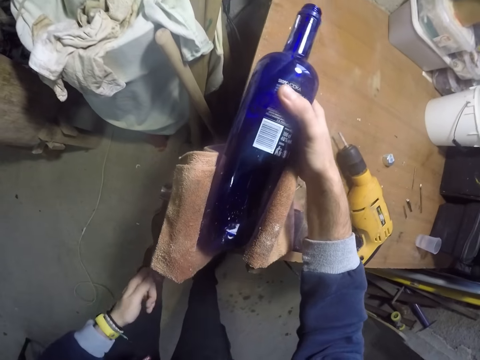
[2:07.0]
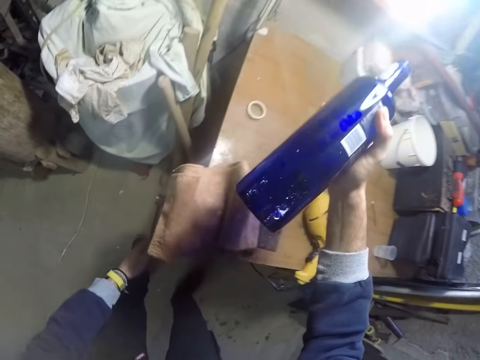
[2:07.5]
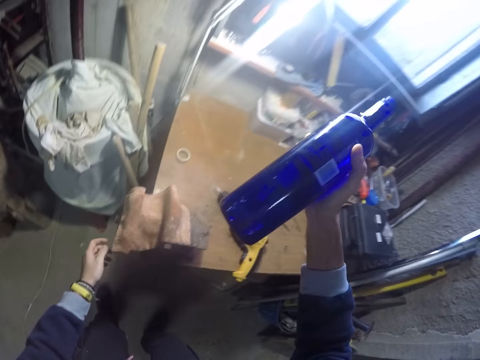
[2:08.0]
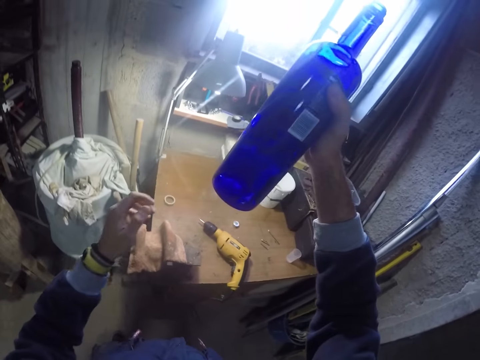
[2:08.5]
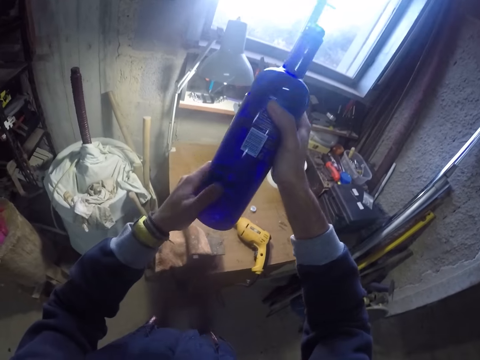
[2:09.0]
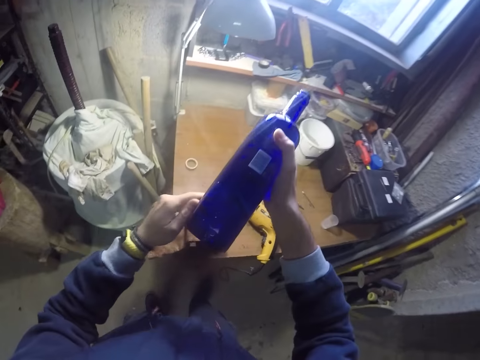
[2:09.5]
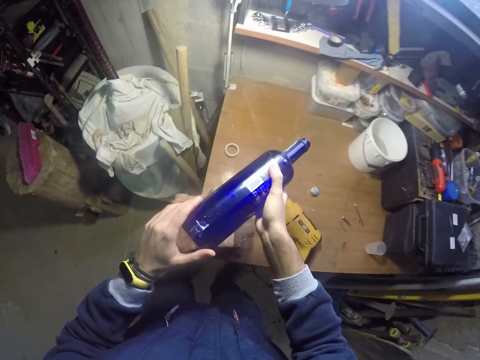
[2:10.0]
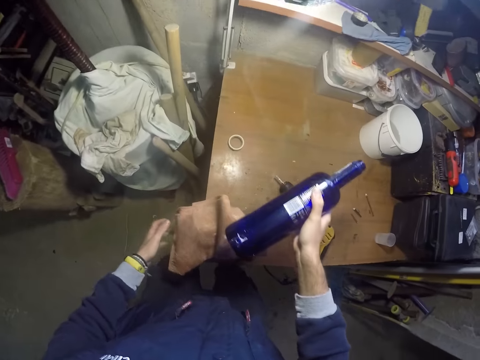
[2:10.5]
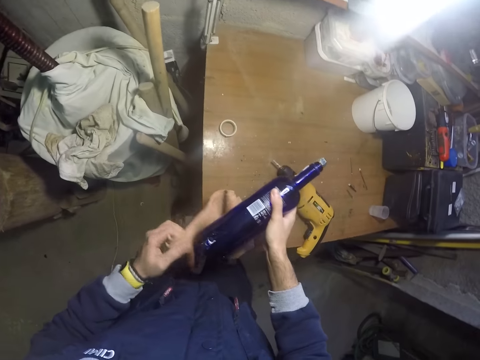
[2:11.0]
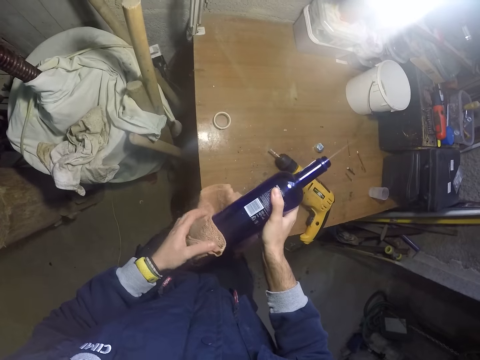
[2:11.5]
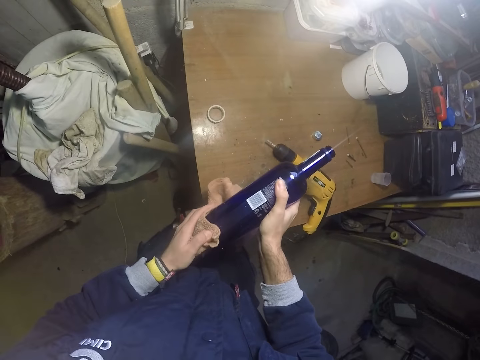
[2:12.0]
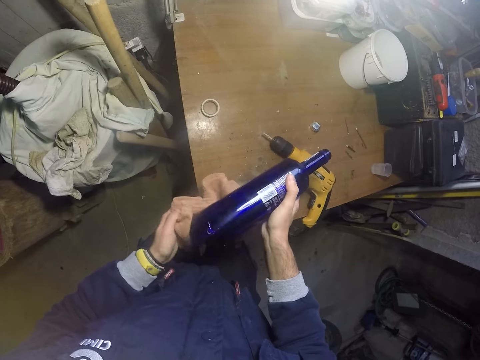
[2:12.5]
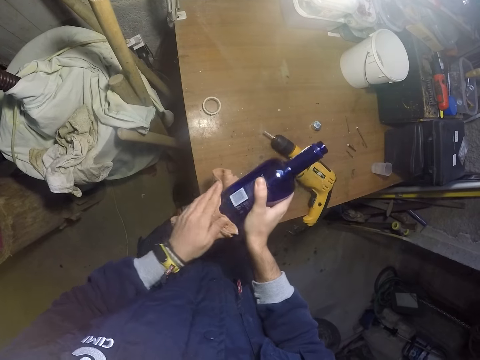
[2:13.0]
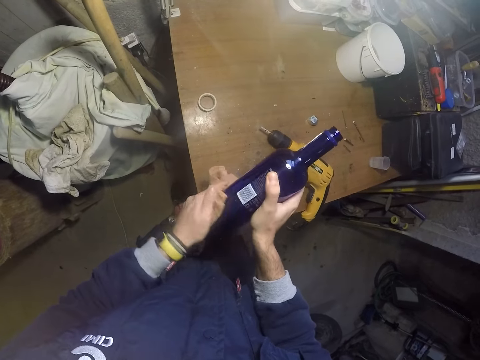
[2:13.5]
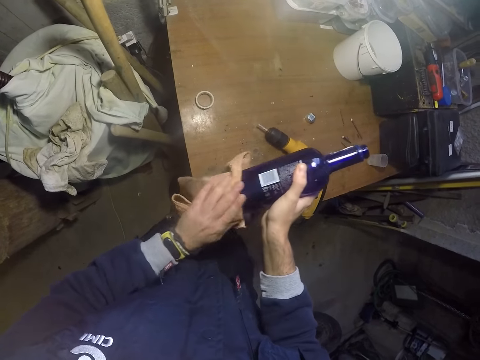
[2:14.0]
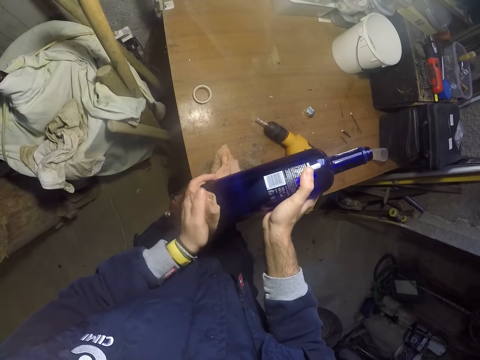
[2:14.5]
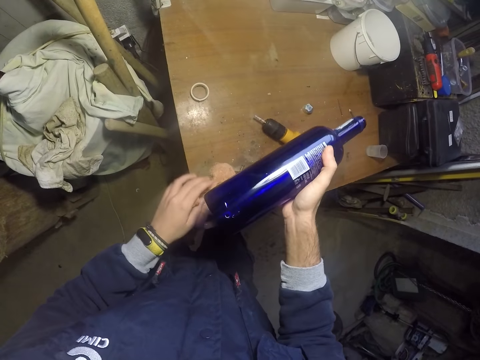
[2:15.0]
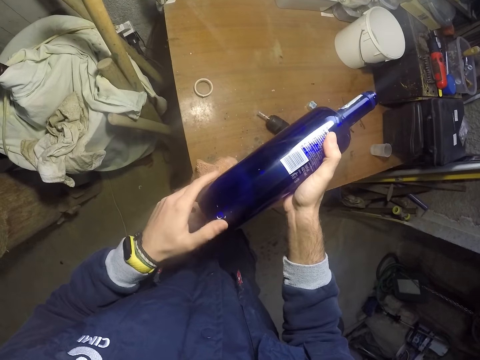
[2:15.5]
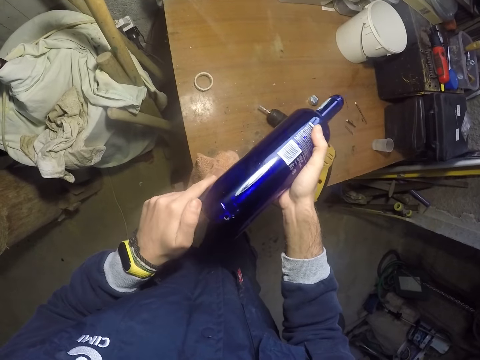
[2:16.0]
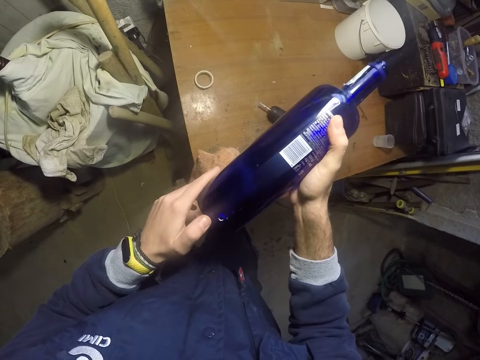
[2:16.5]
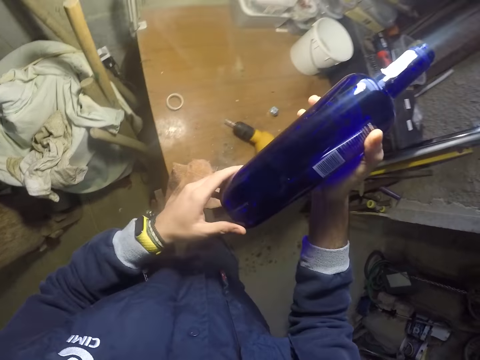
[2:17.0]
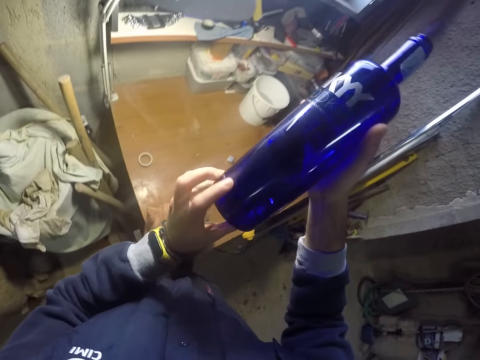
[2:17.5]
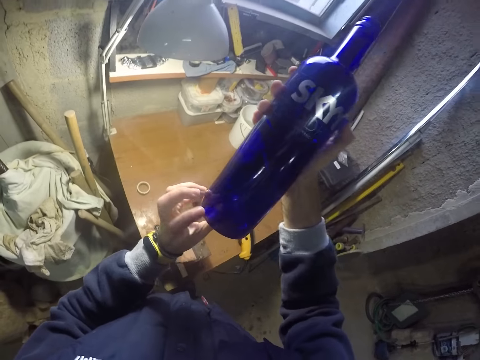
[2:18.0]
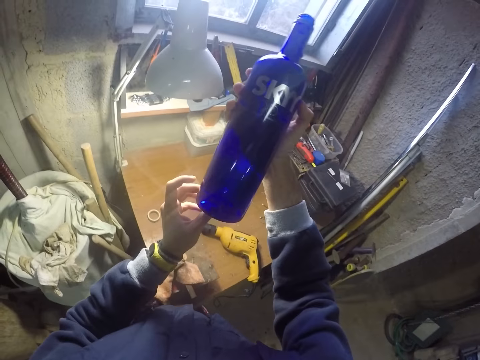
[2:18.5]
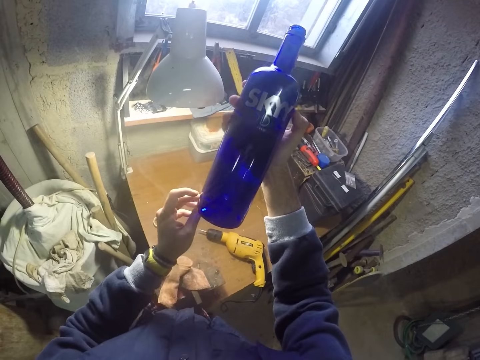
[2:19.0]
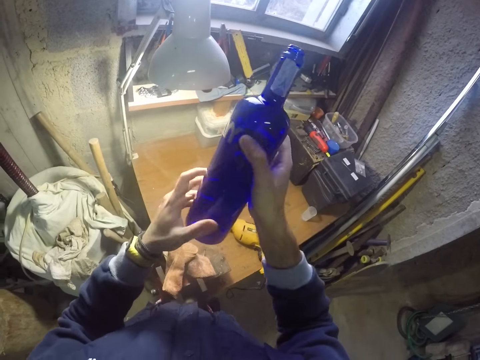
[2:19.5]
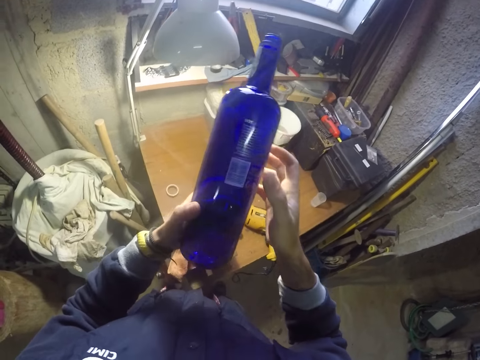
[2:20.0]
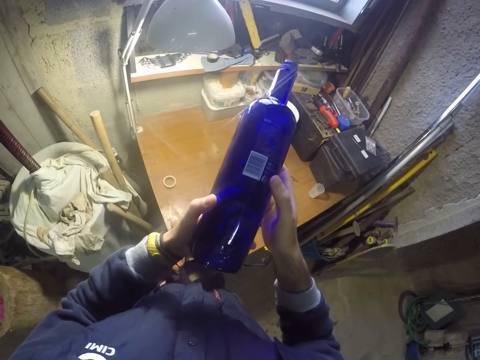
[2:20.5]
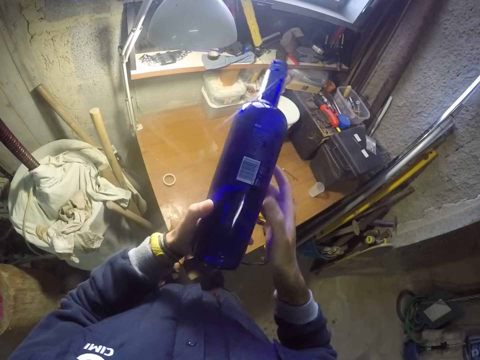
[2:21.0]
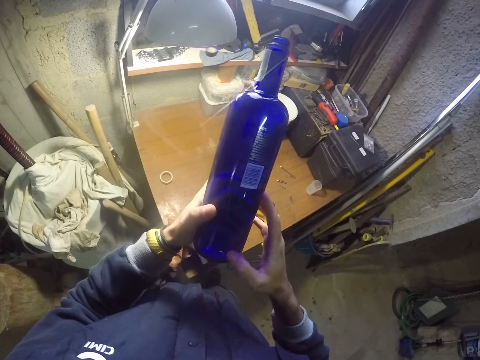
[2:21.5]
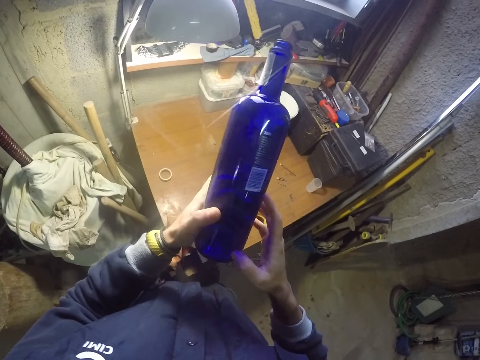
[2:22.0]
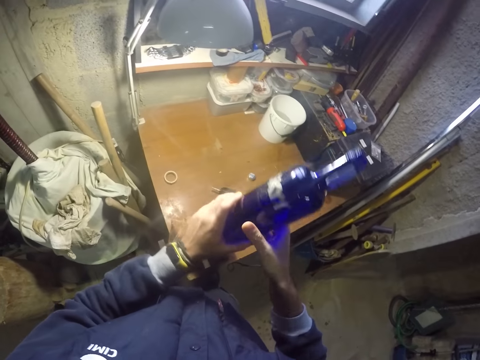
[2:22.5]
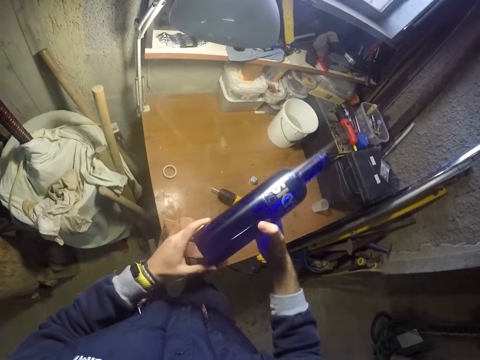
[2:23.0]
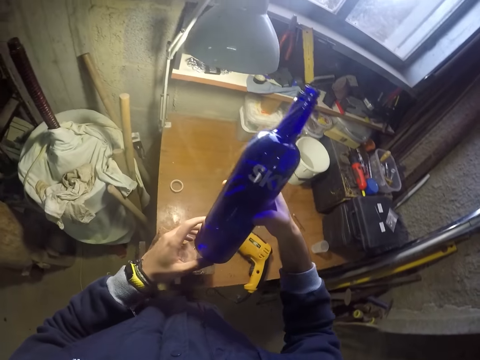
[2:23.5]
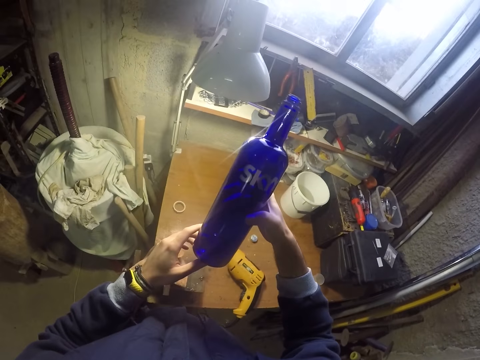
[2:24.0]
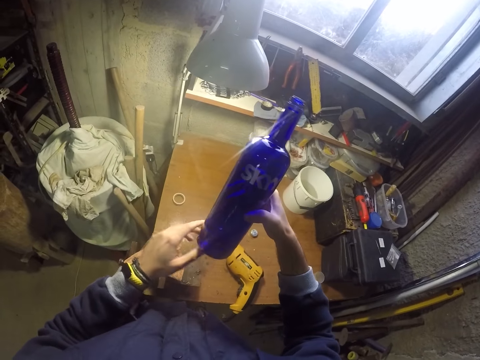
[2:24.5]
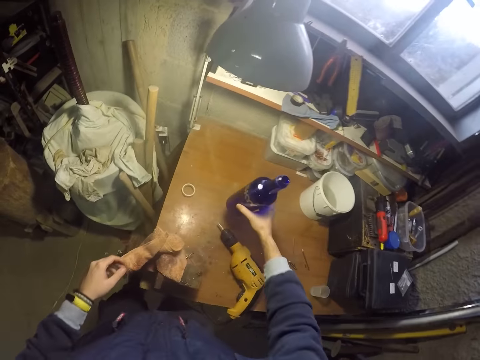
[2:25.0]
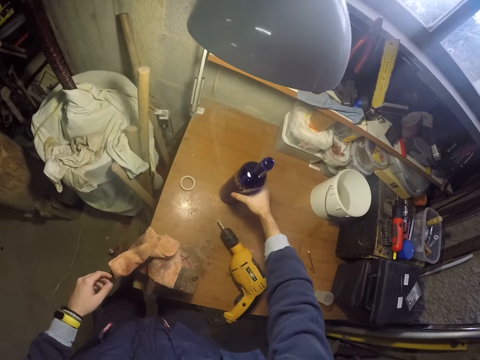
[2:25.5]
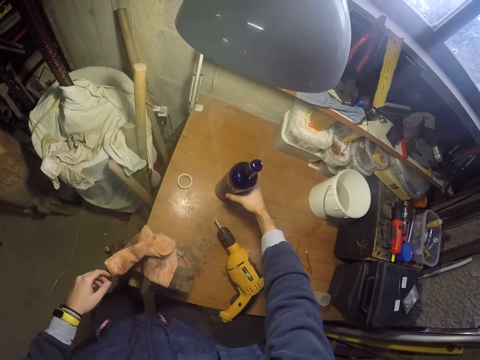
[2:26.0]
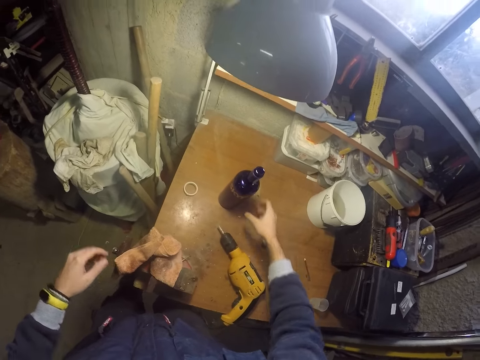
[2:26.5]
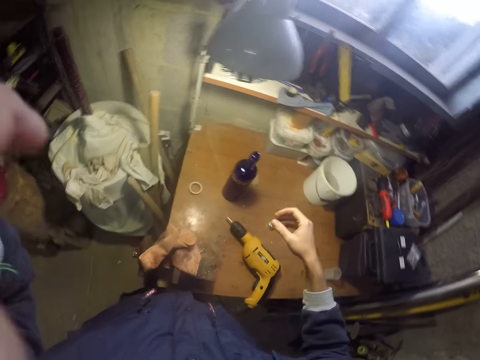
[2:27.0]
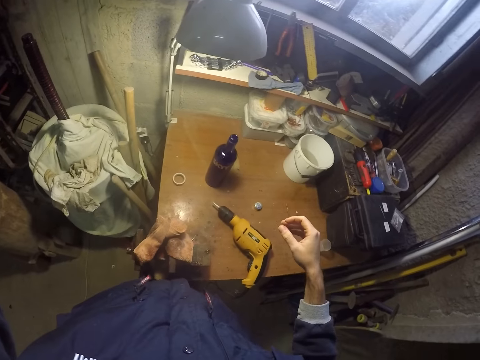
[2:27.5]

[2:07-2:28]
The camera wearer brings out the bottle from the swivel vice with his right hand. He carries the bottle. He holds the bottle with his left hand. He wipes the bottle with the towel in his left hand. He drops the towel on the swivel vice with his left hand. He holds the bottle with his left hand and wipes the bottle with his left thumb. He carries the bottle with both hands. He inspects the bottle. He wipes the bottle with his right thumb. He drops the bottle on the table with his right hand. He touches a camera on his head with his left hand.
